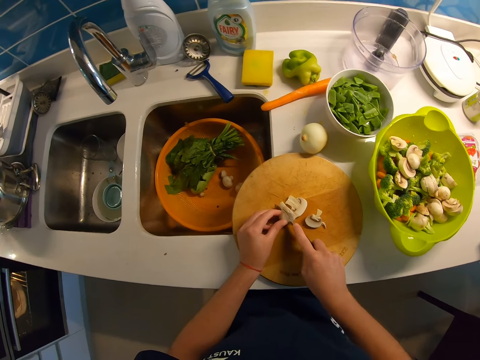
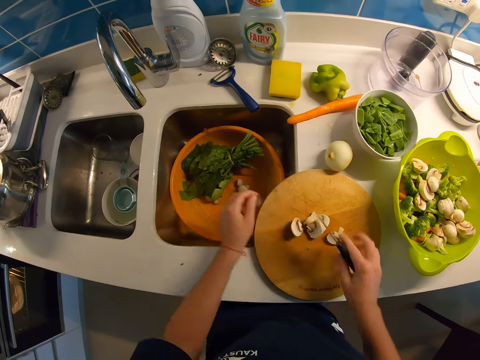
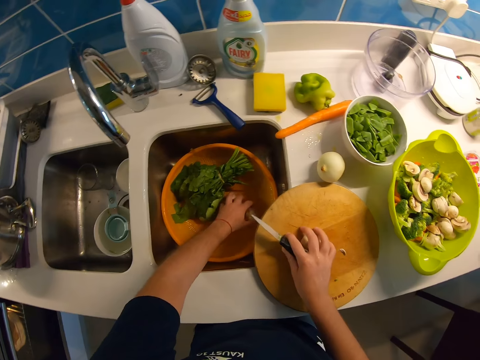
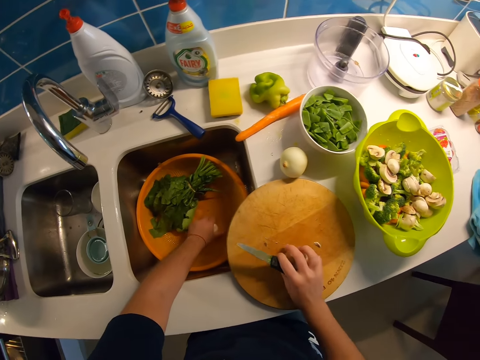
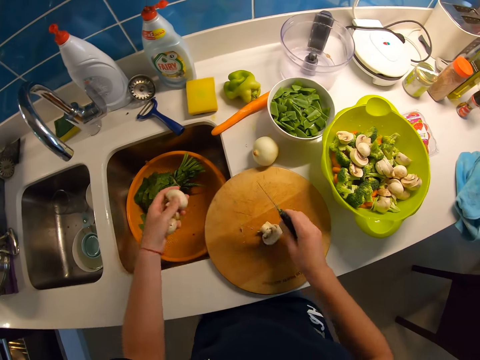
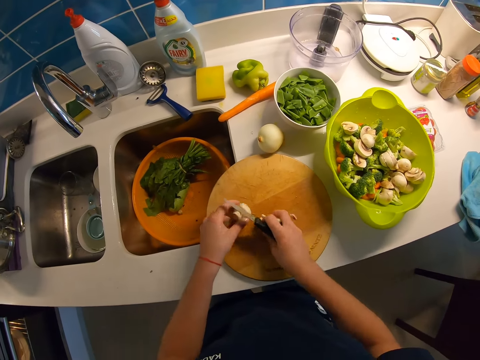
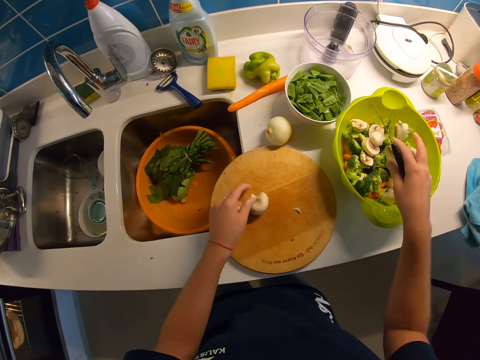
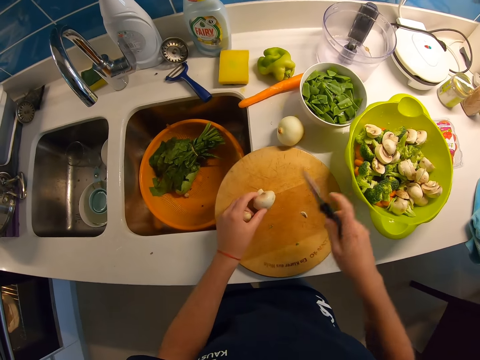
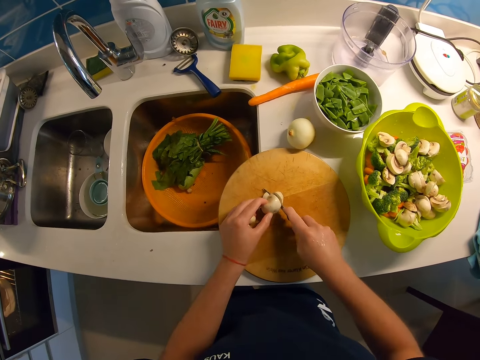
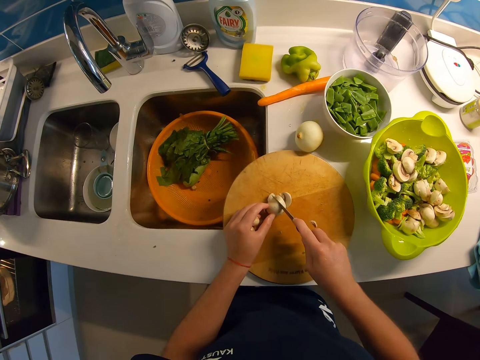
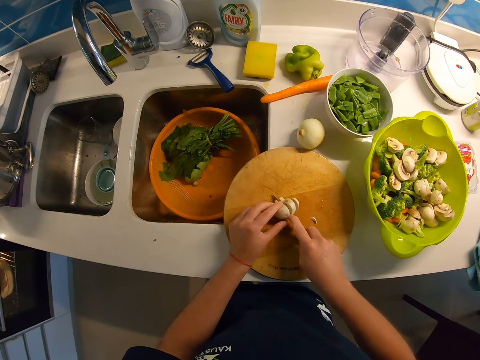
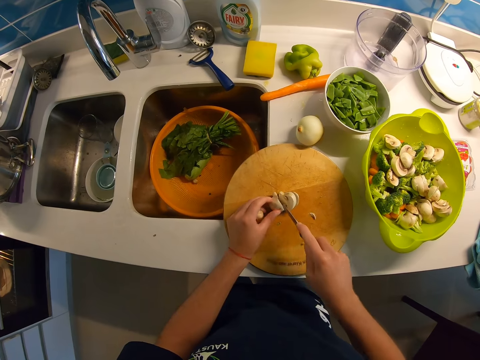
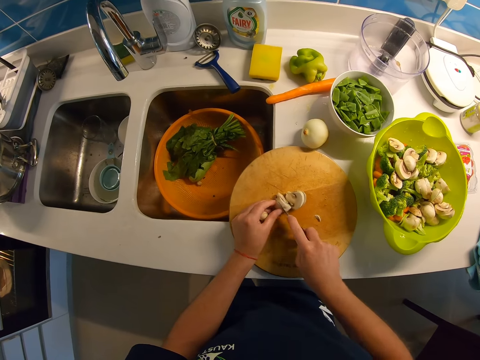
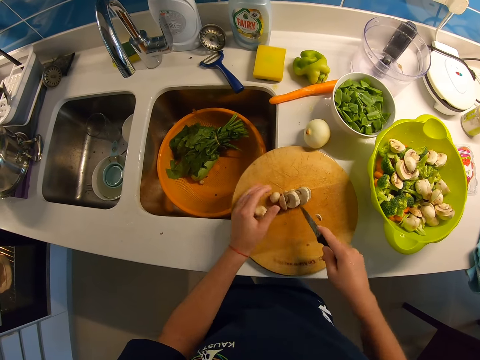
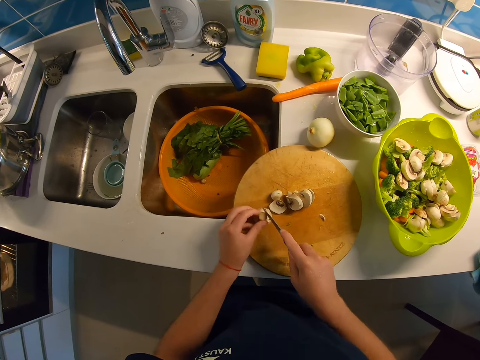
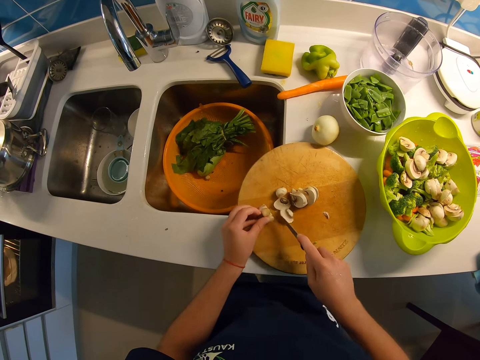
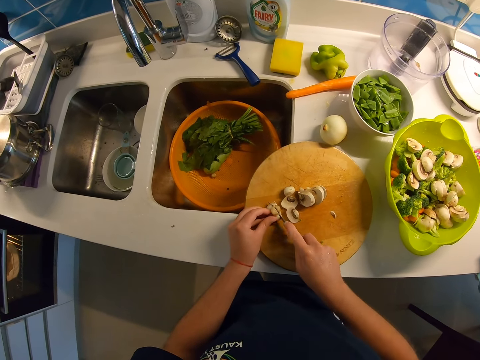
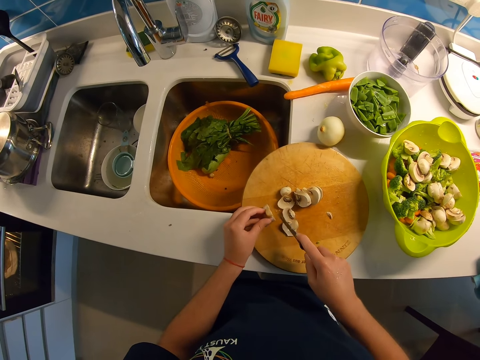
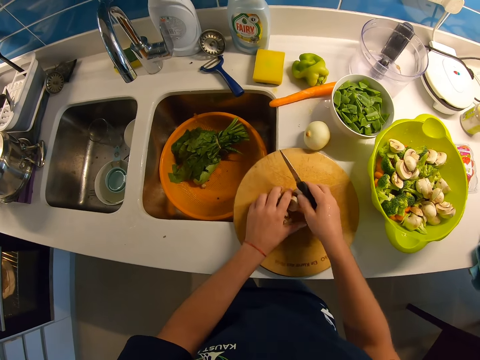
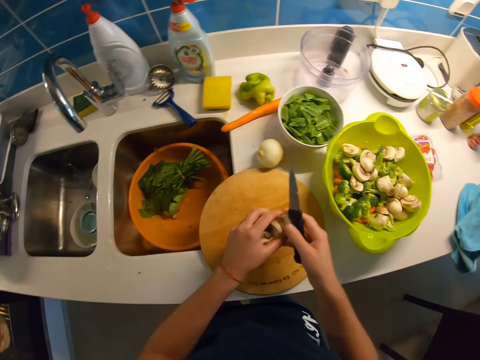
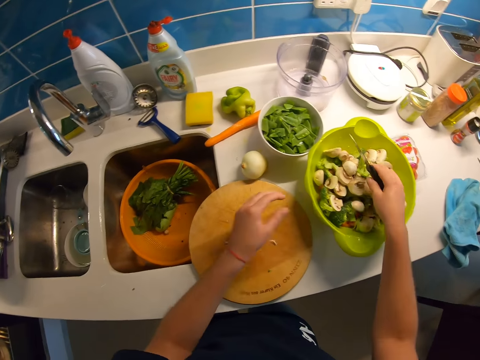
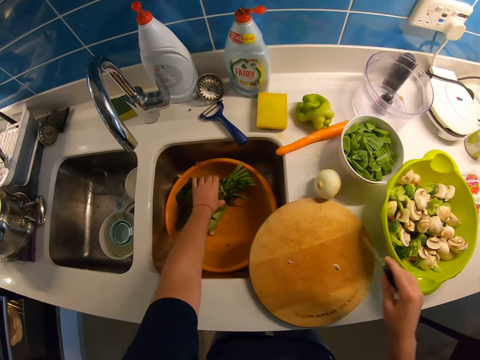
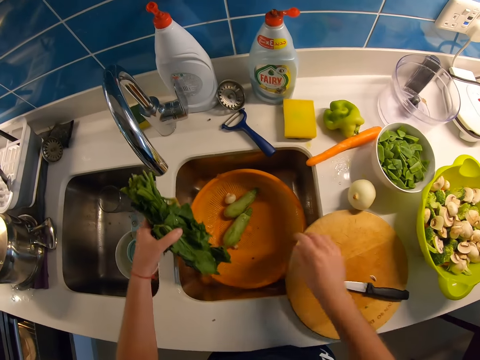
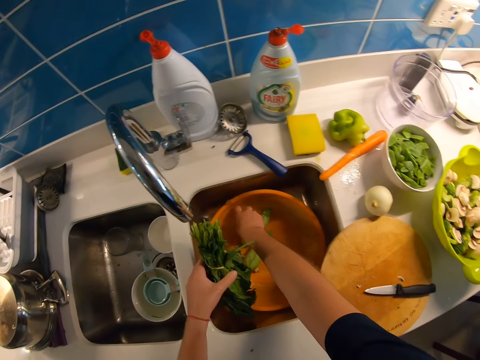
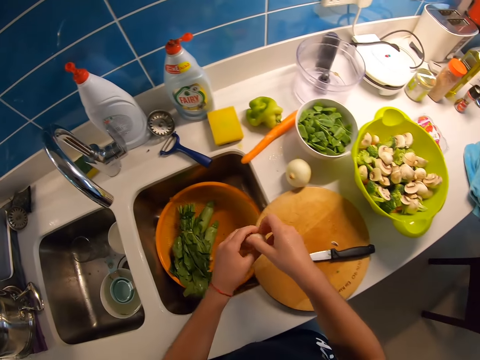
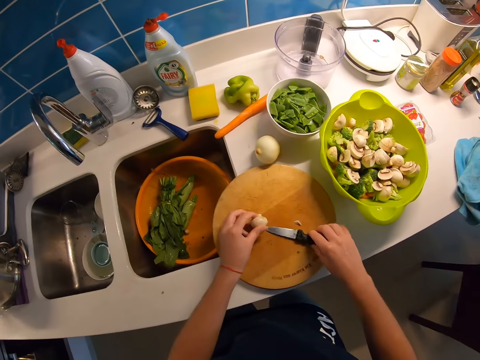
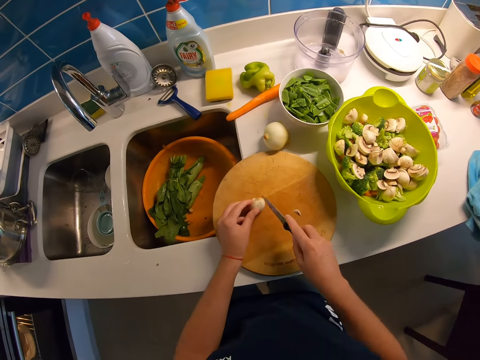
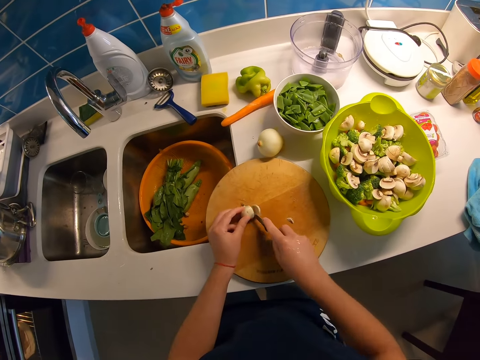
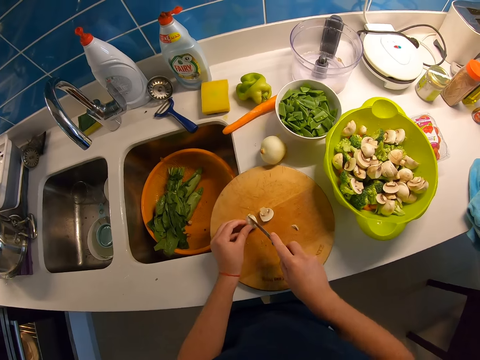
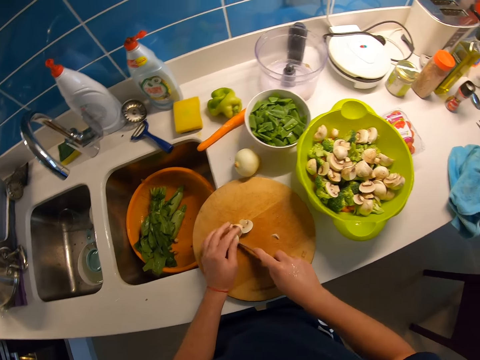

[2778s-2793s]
The camera wearer picks something. They pick something chopped. They drop something chopped in the basin. They cut something. They pick something chopped. They drop something chopped in the basin. They lift the vegetables. They pick something. They drop the vegetables. They cut something.

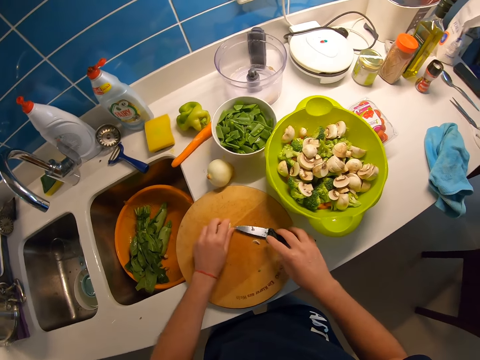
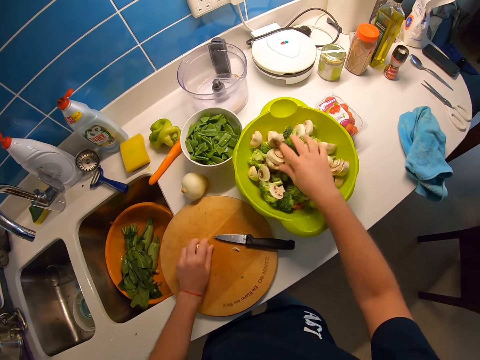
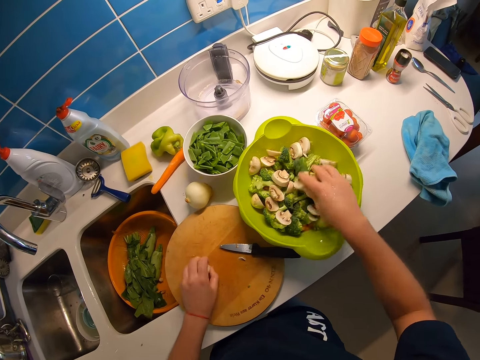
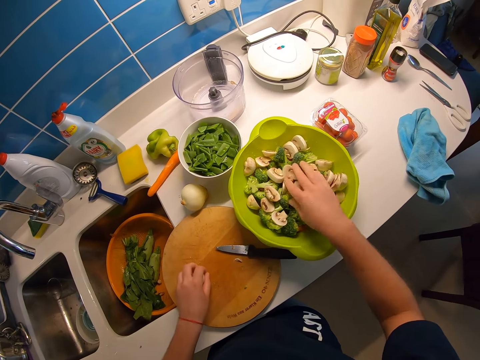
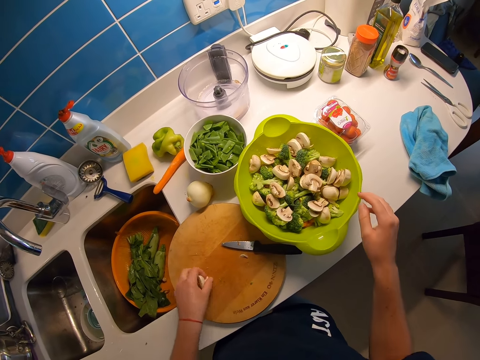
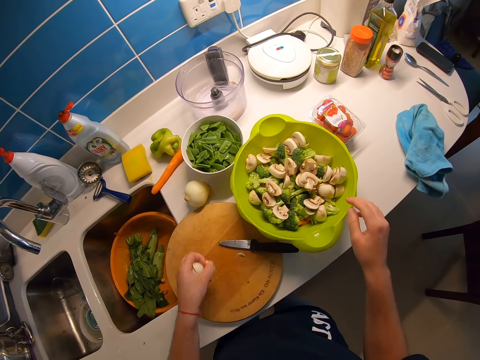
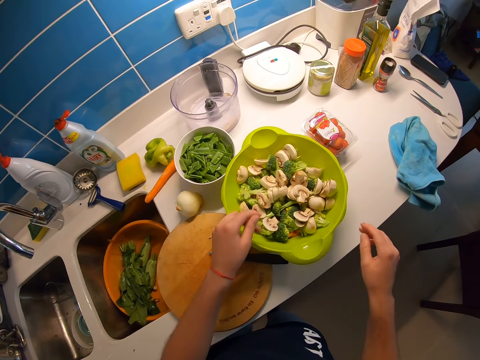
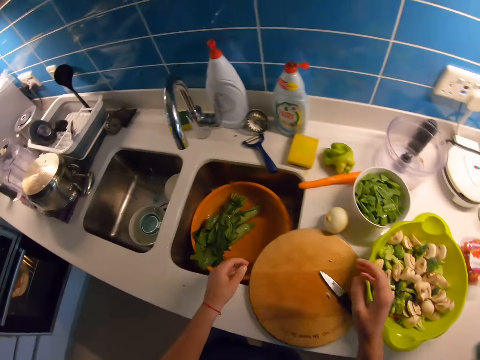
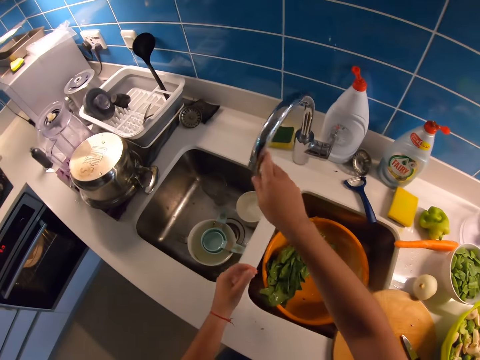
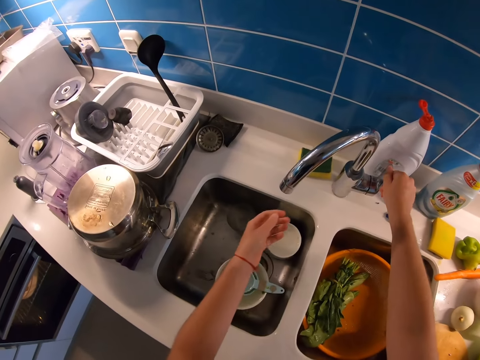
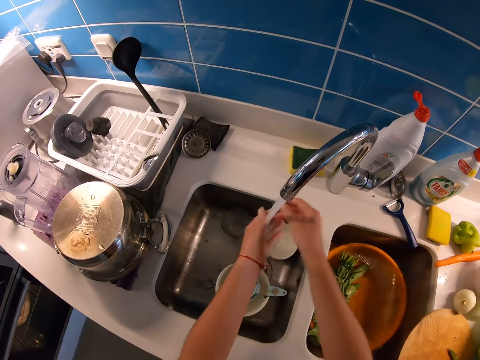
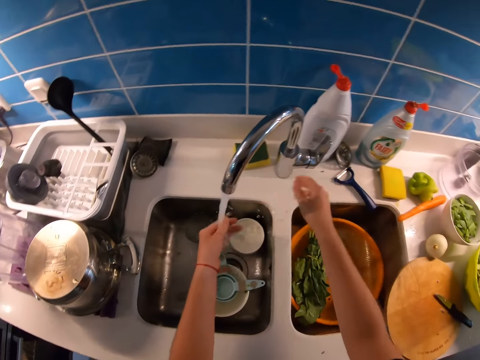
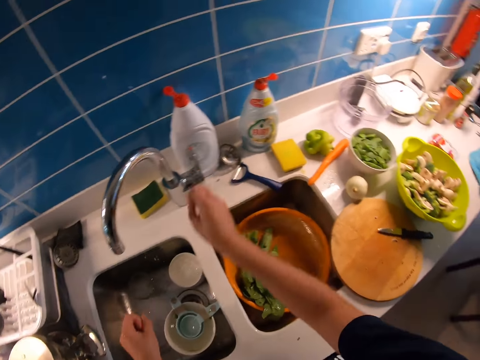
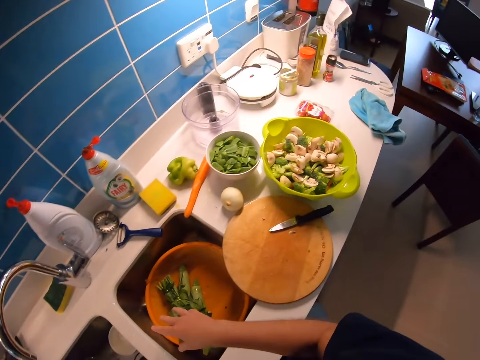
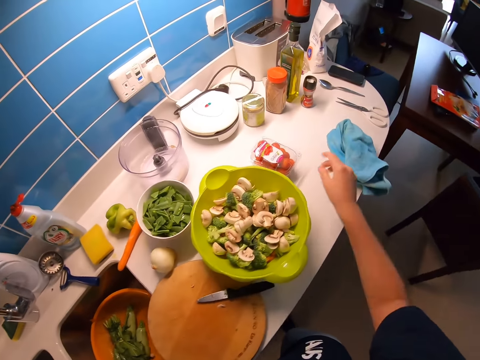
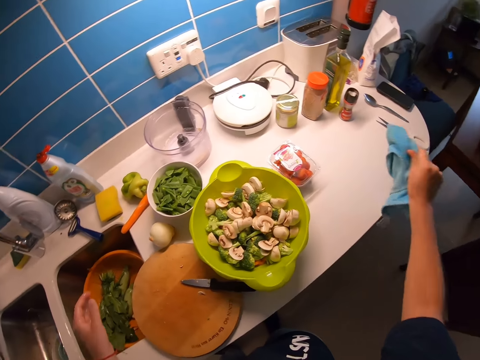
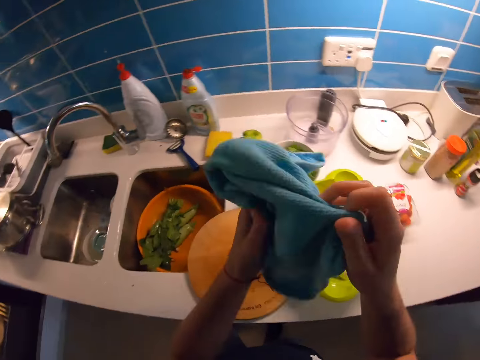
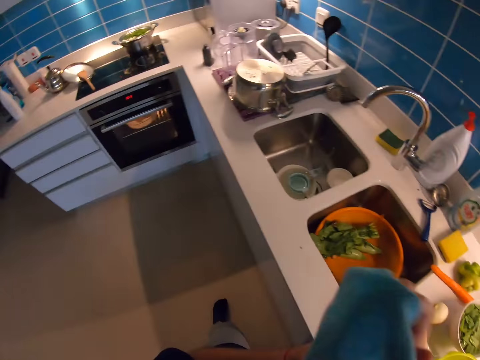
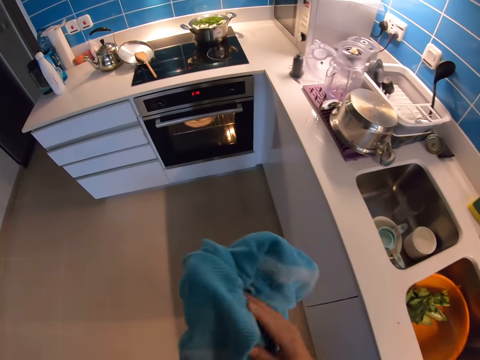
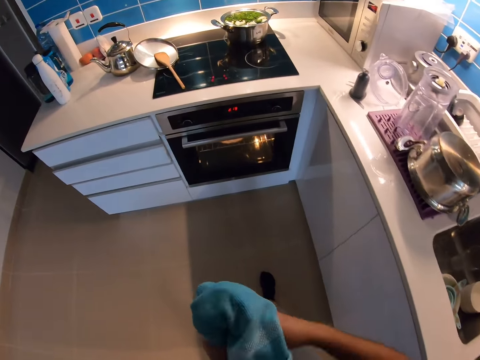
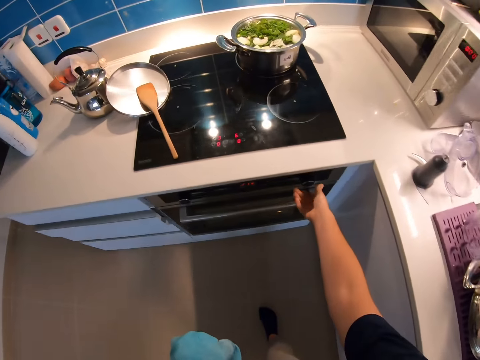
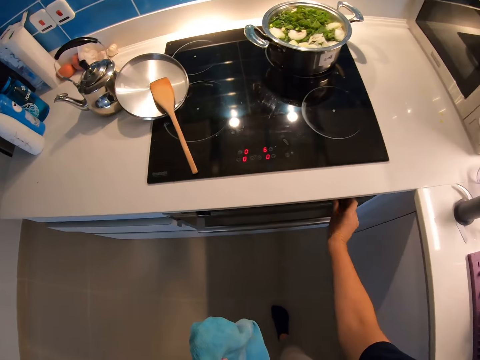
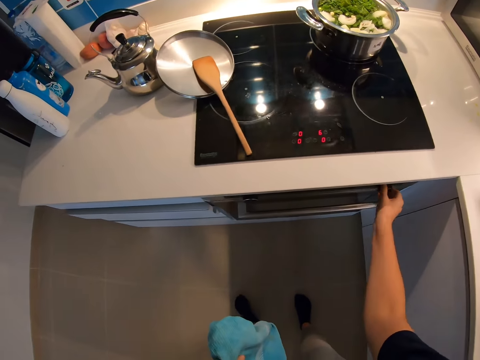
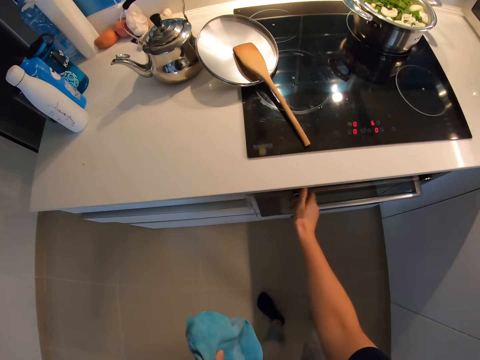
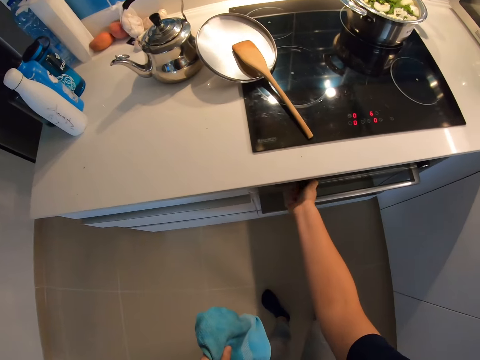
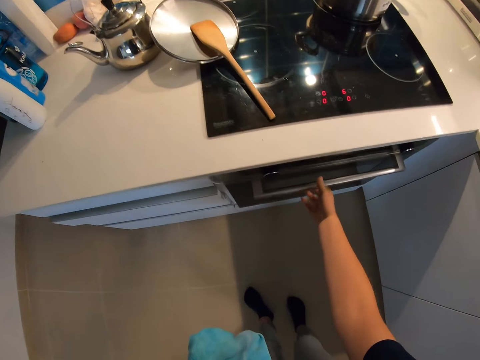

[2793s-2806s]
The camera wearer picks something chopped. He spreads something in the basin. He mixes the mushrooms and the lettuce with his right hand. He drops something chopped in the basin. He turns the tap to the other side of the sink with his right hand. He opens the tap with his right hand. He washes both hands under the tap. He closes the tap with his right hand. He picks the hand towel on the cabinet with his right hand. He wipes both hands with the towel. He moves towards the food on the burner. He turns off the oven part of the burner with his right hand.
